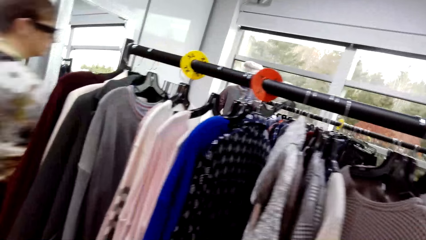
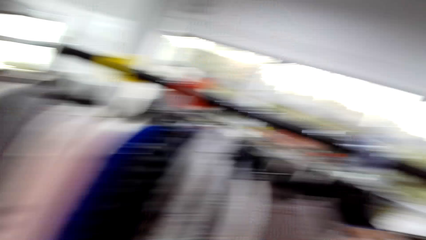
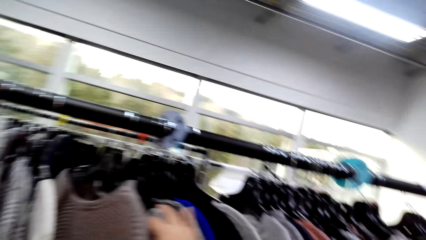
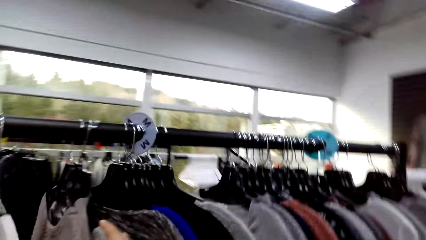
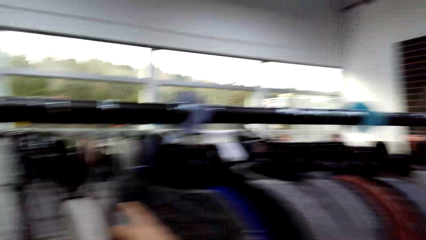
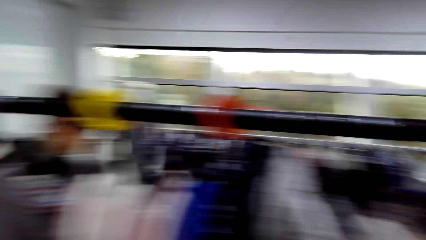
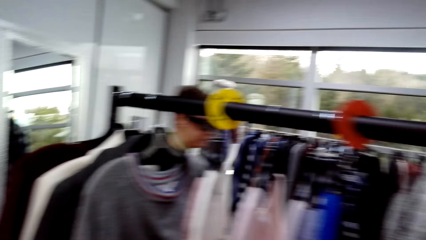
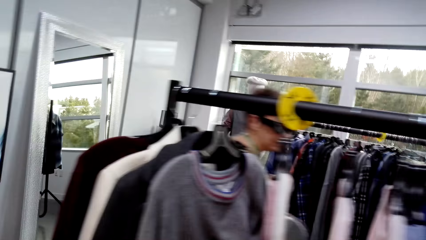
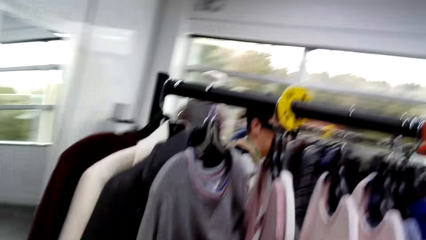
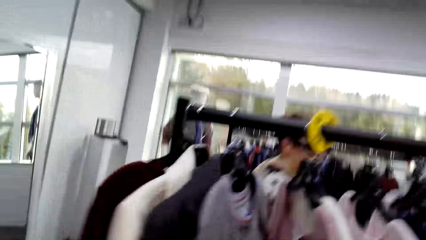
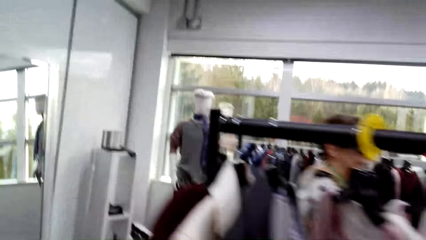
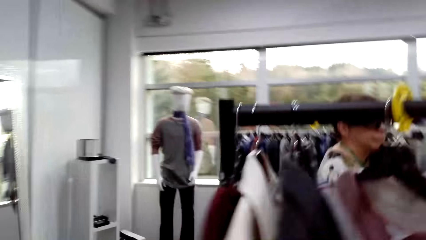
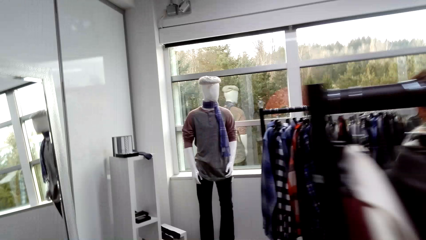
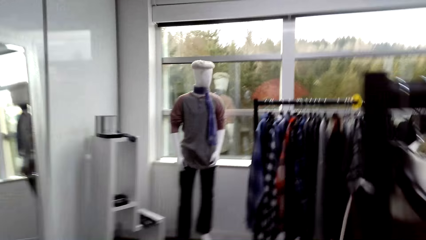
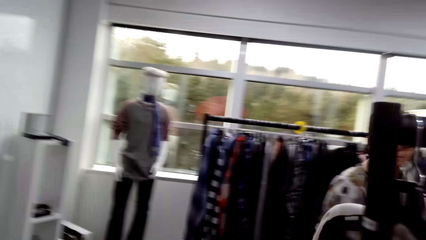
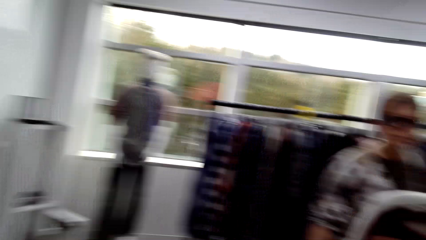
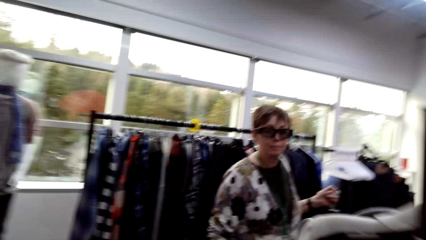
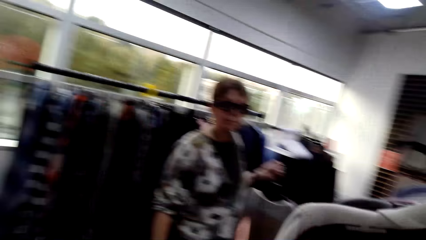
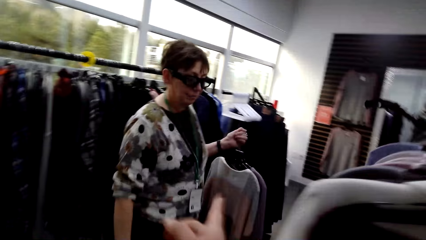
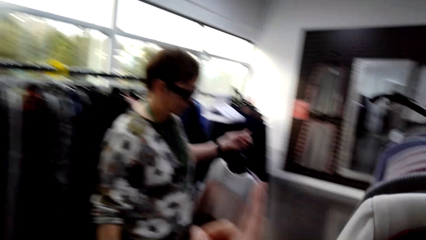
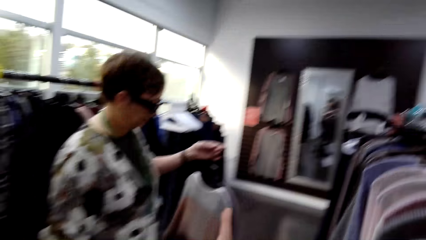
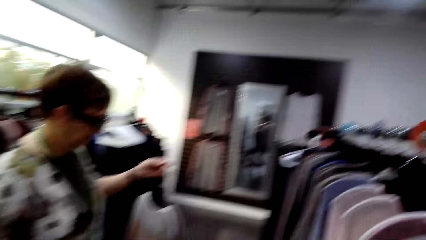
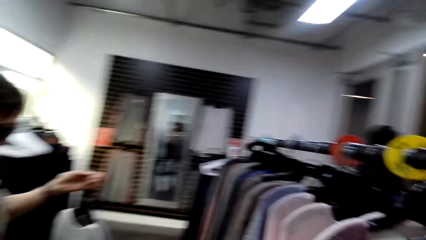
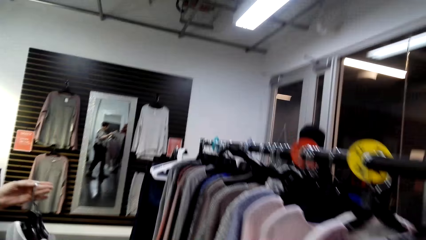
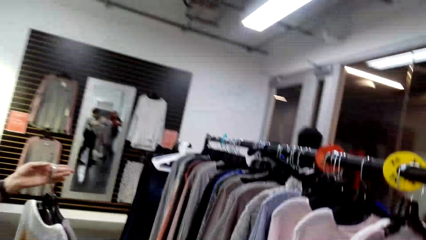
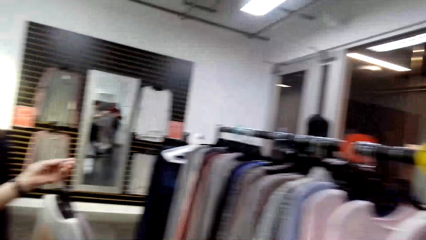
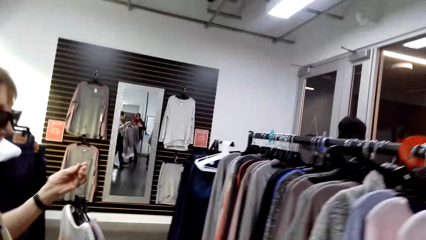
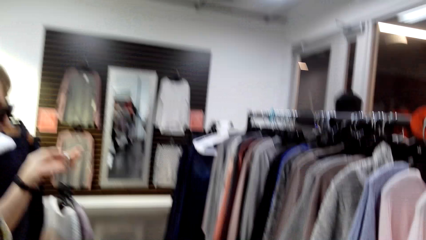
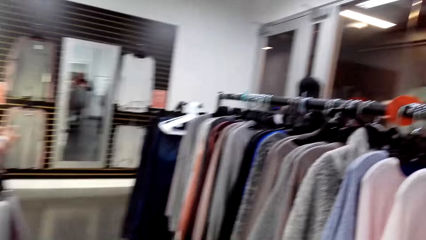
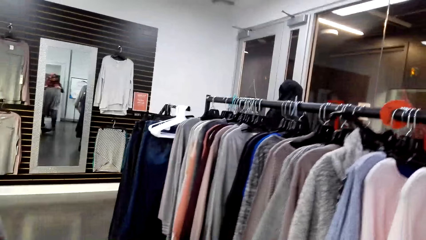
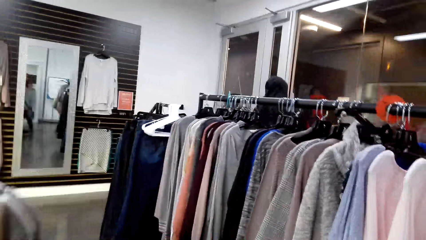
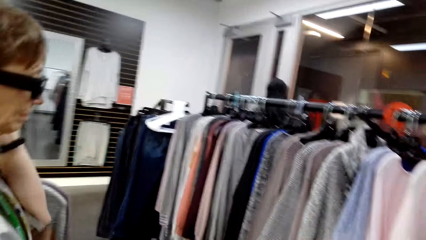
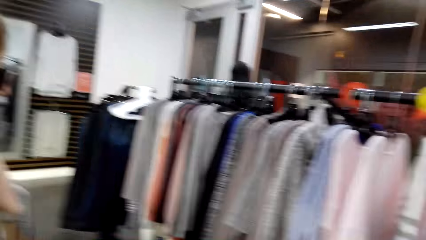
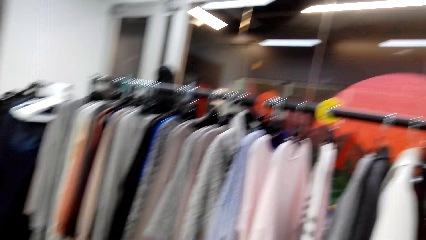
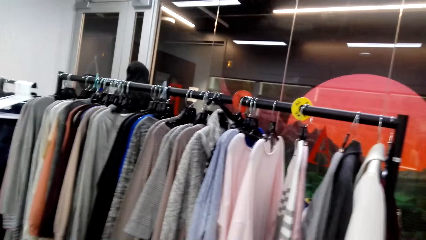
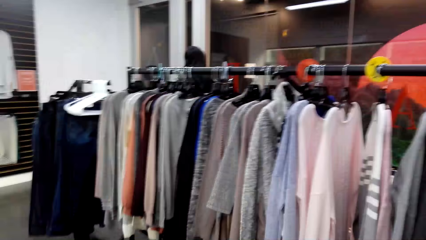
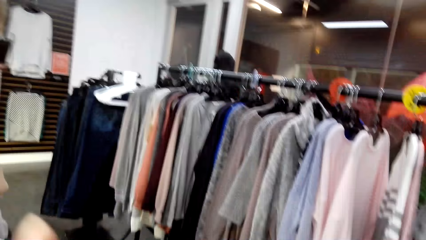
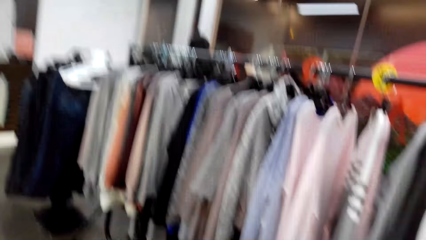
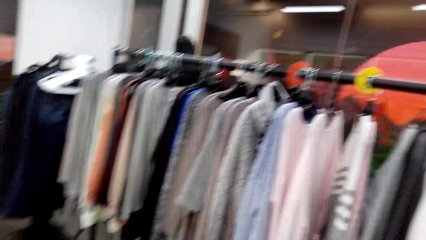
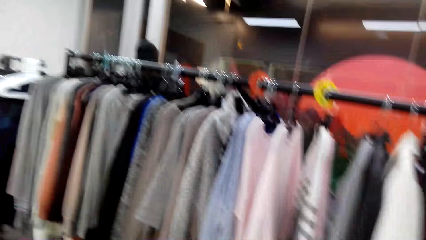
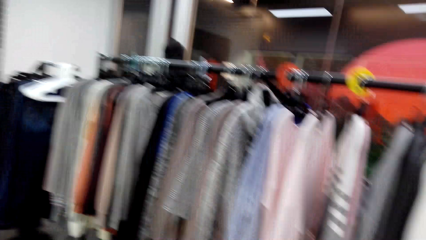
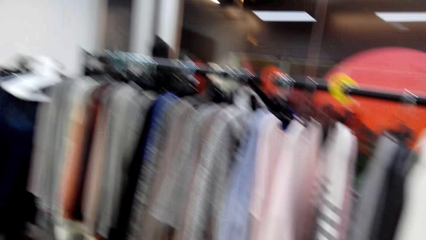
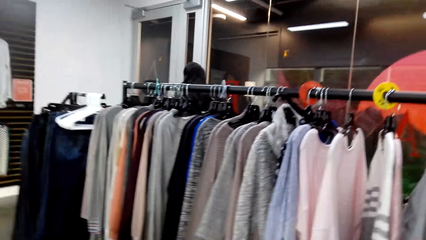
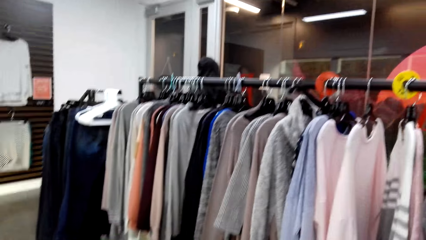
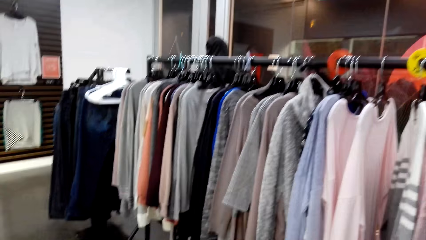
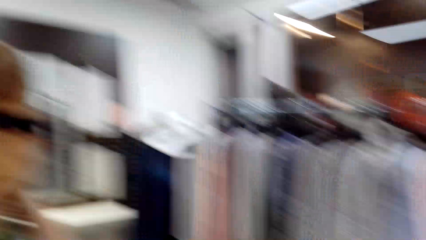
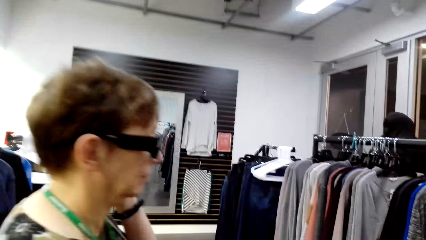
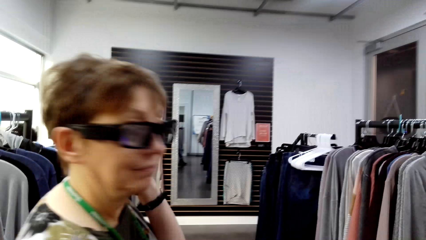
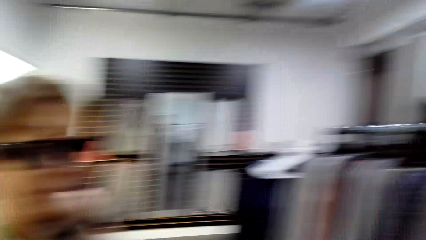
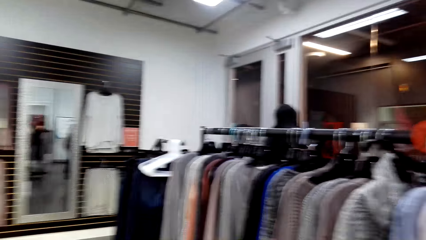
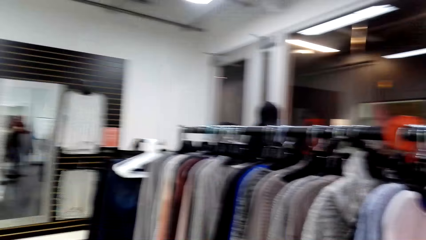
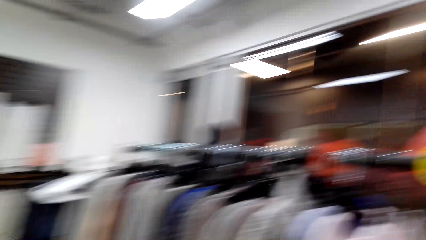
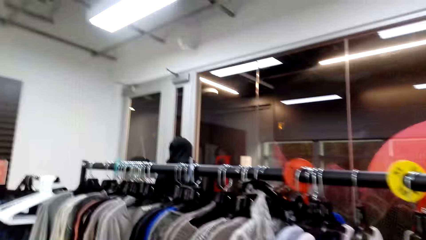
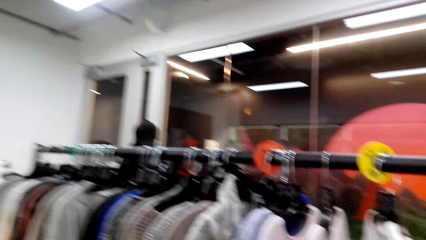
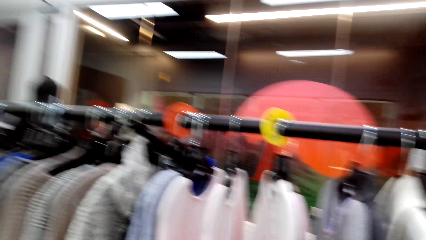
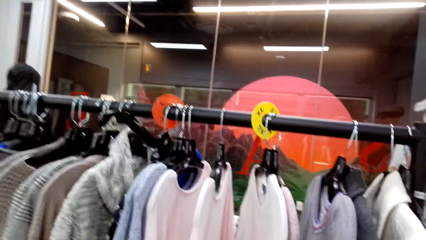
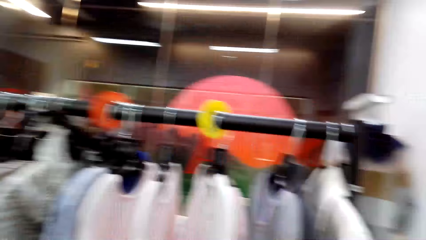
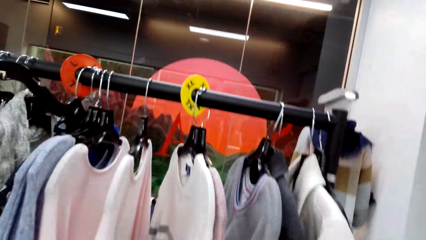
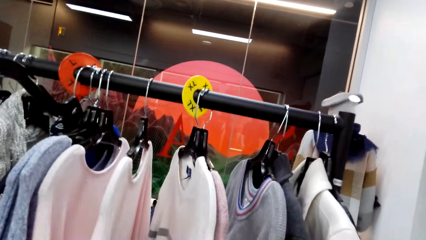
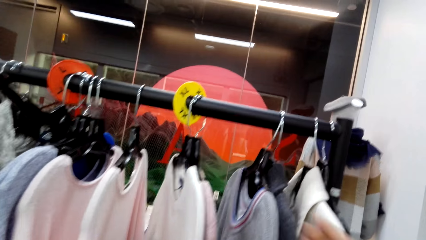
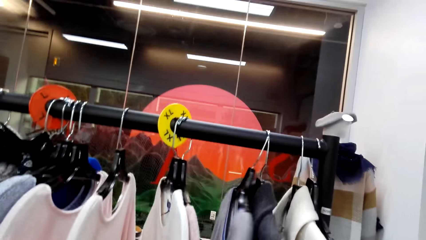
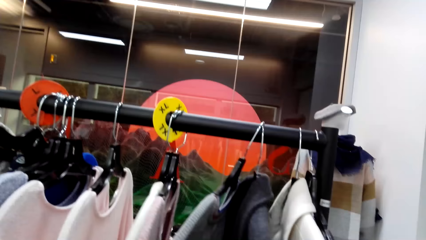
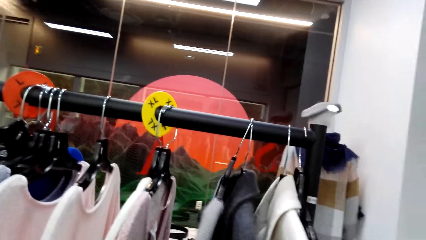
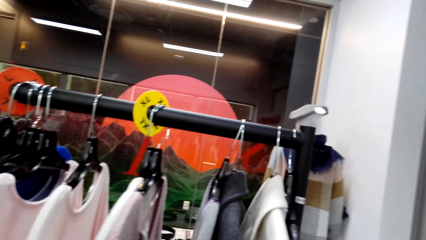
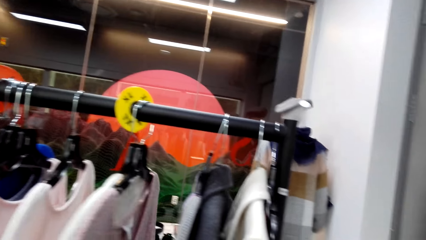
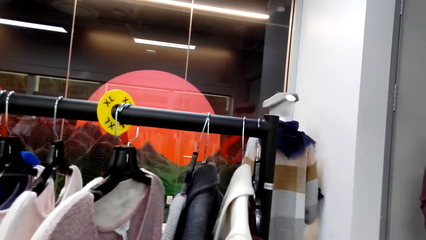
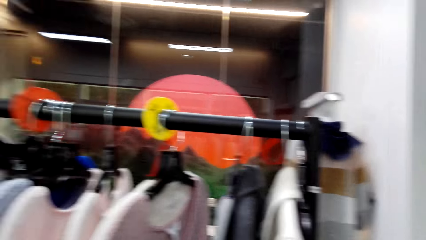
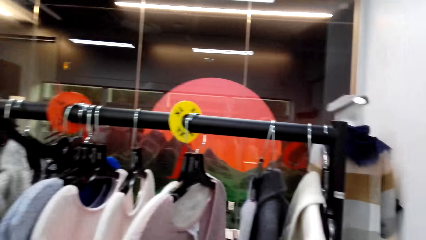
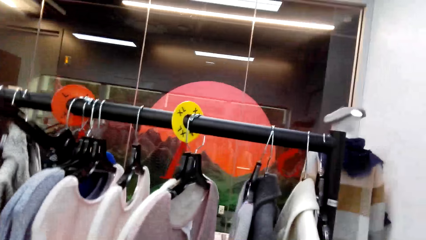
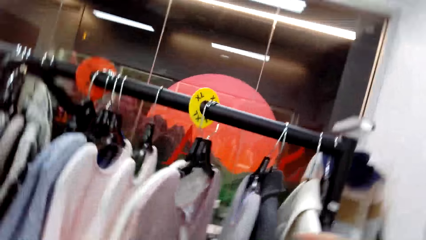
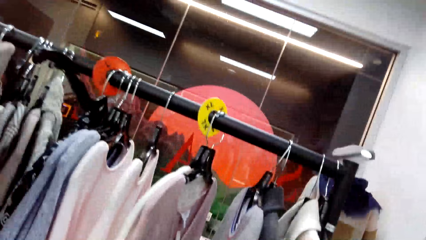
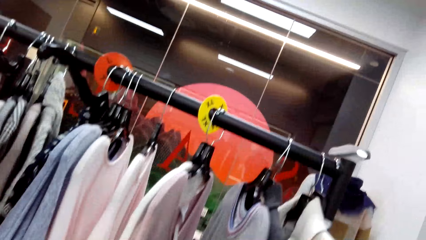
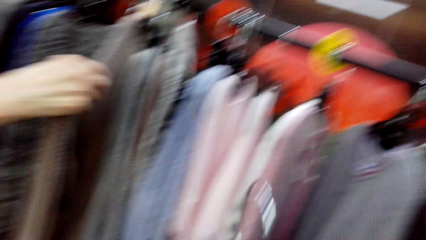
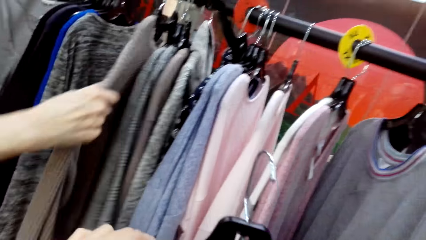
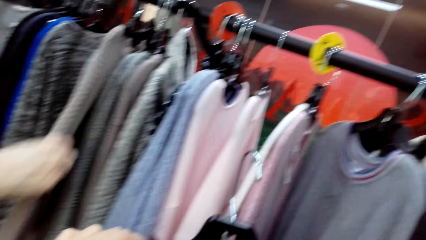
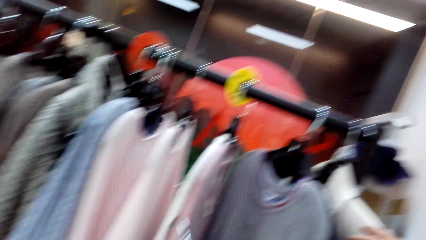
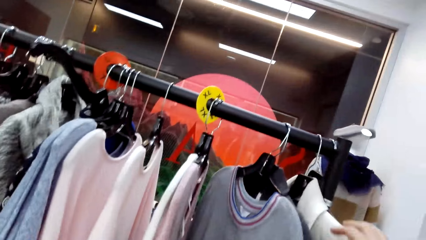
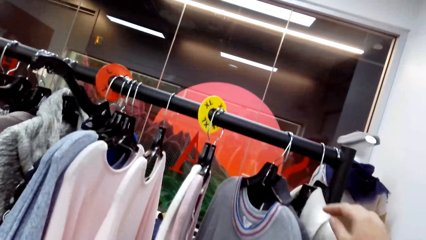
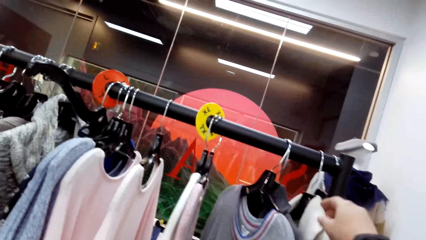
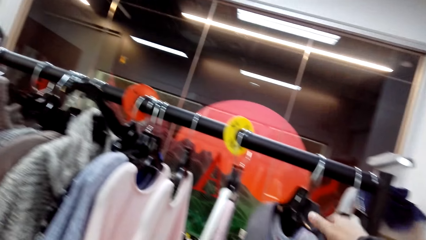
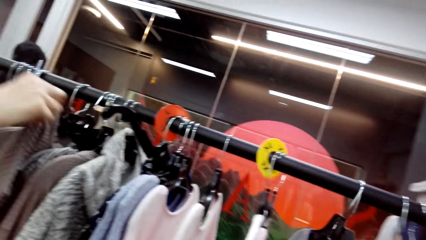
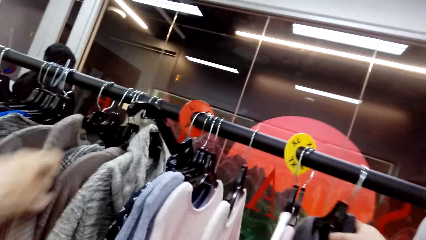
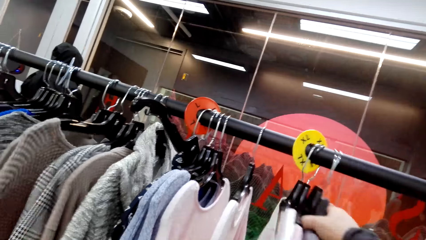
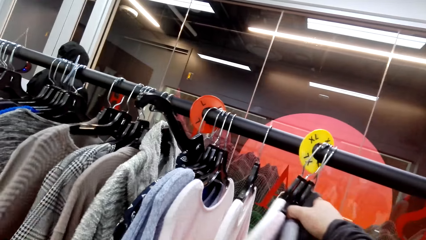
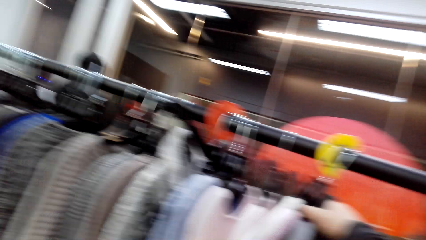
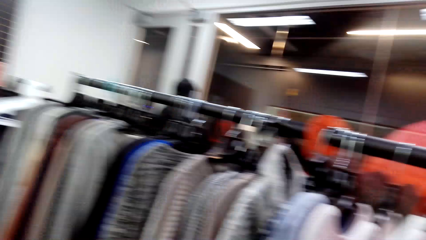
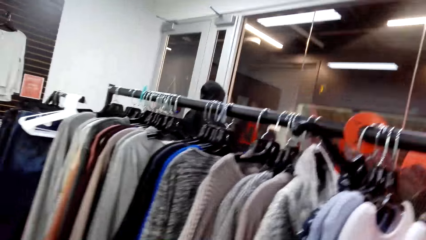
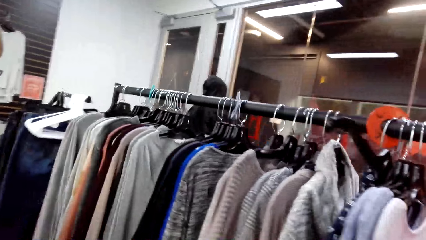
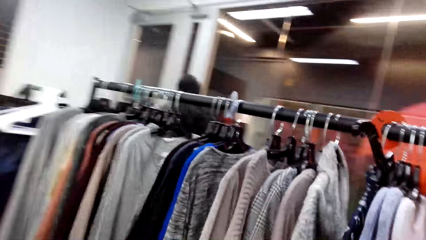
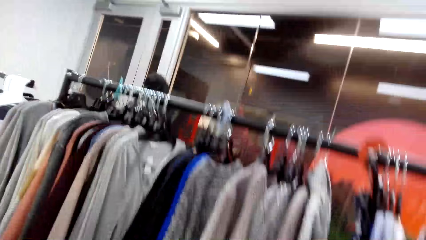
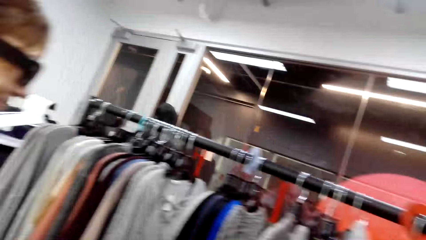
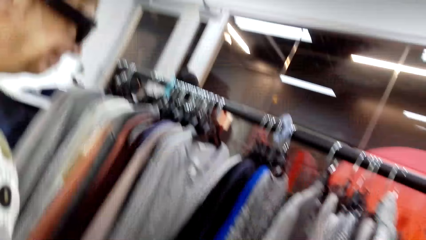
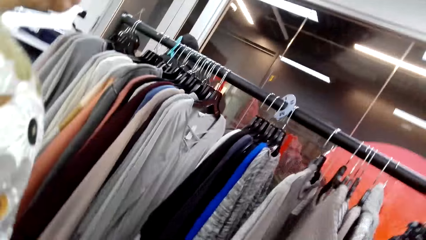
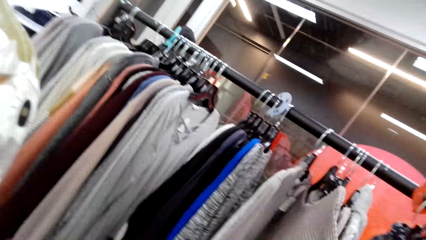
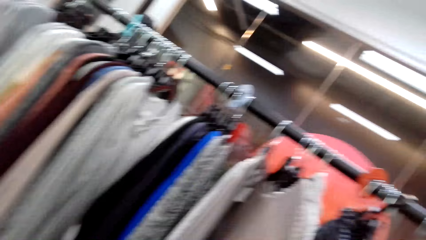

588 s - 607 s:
The camera wearer walks around. A lady moves around. The camera wearer moves a hand. The lady moves apparel. The camera wearer moves the apparel. They look at clothes on the rack. The lady touches the apparel. The camera wearer touches the apparel. The lady holds the apparel. The camera wearer moves the apparel.
